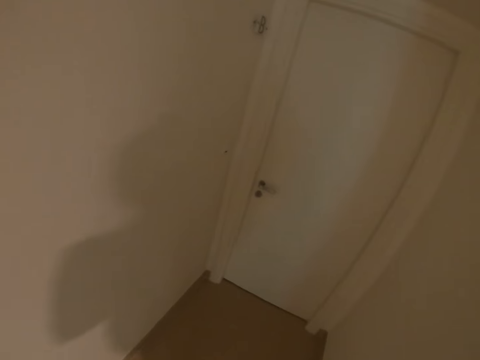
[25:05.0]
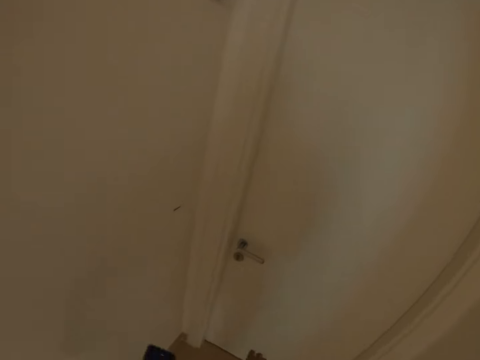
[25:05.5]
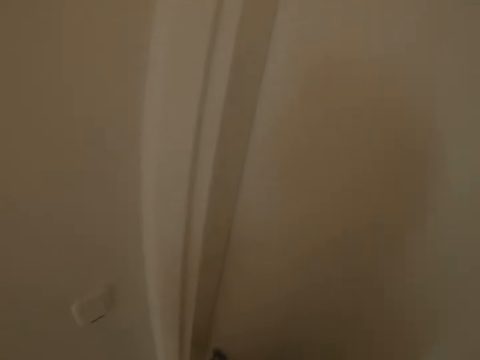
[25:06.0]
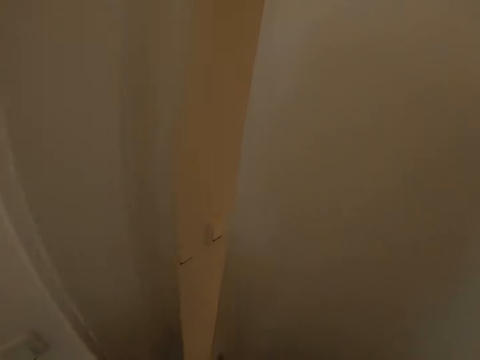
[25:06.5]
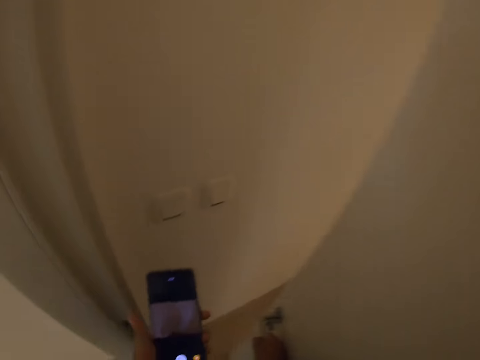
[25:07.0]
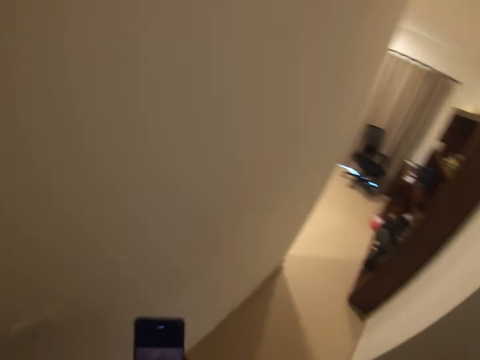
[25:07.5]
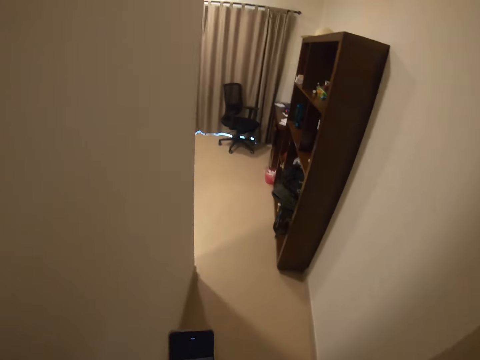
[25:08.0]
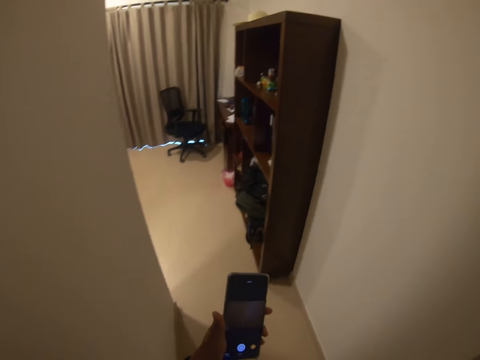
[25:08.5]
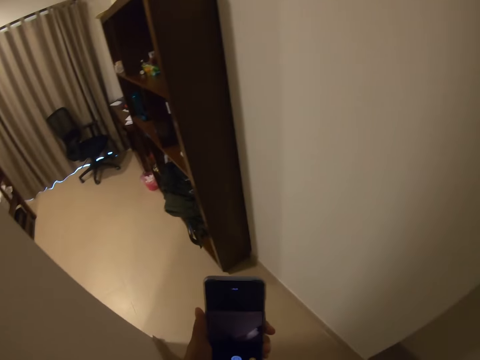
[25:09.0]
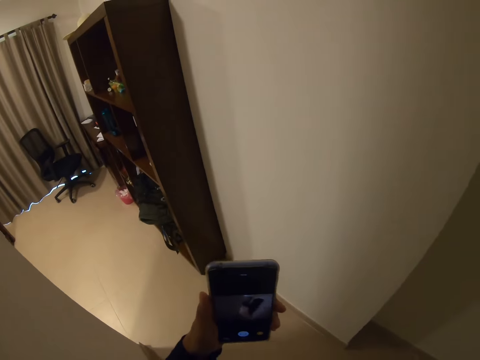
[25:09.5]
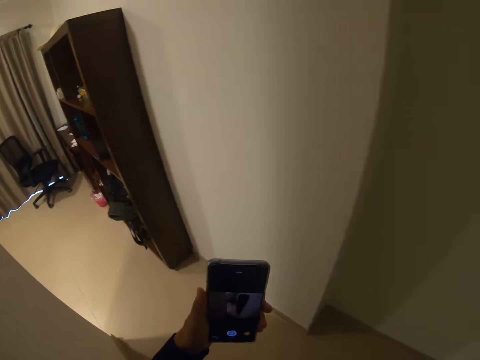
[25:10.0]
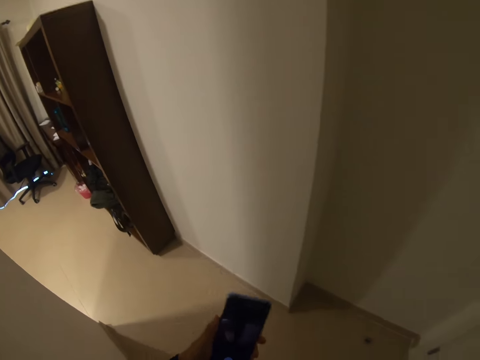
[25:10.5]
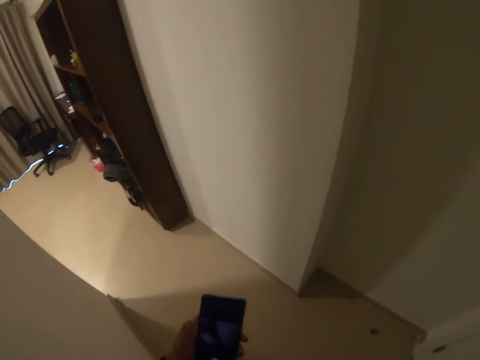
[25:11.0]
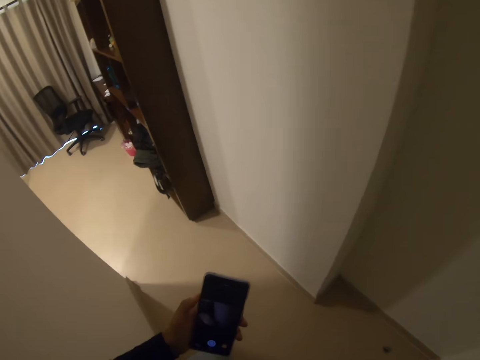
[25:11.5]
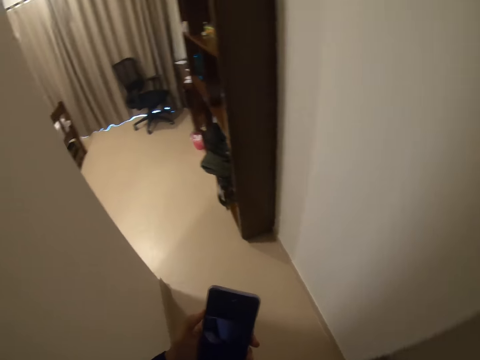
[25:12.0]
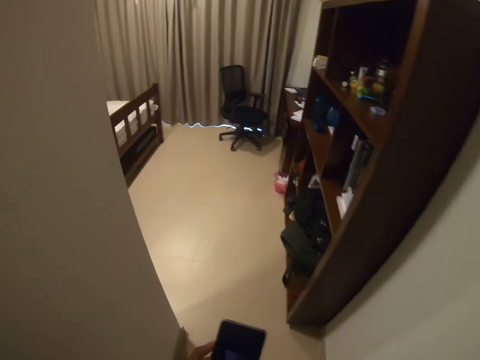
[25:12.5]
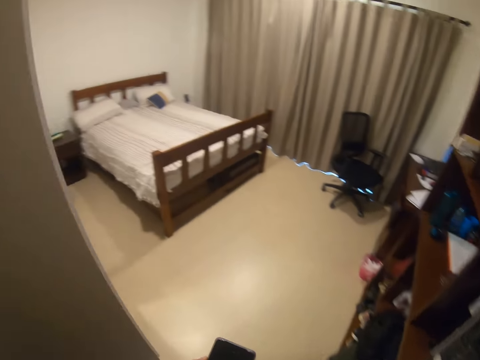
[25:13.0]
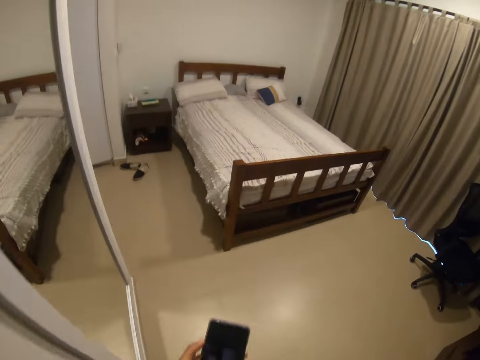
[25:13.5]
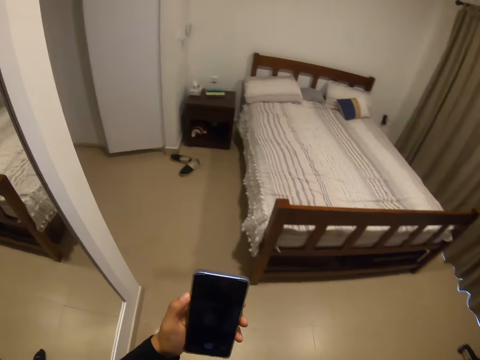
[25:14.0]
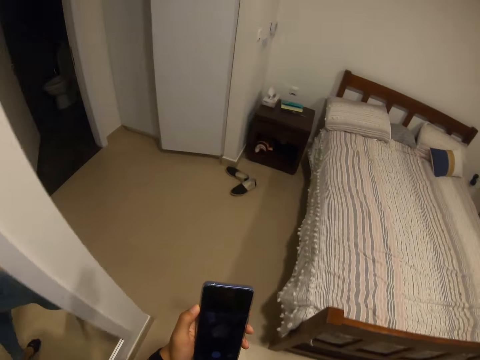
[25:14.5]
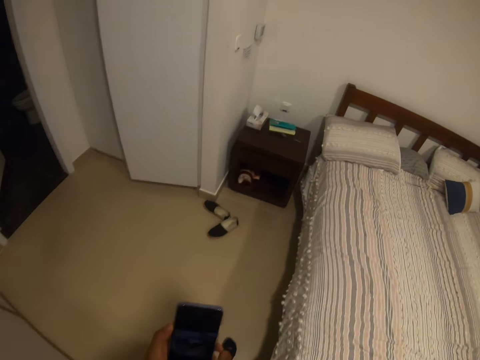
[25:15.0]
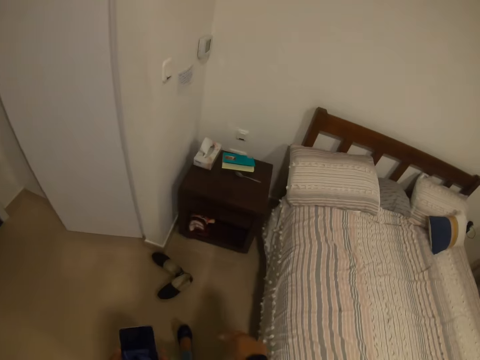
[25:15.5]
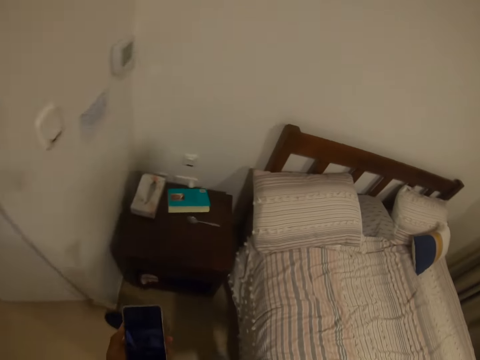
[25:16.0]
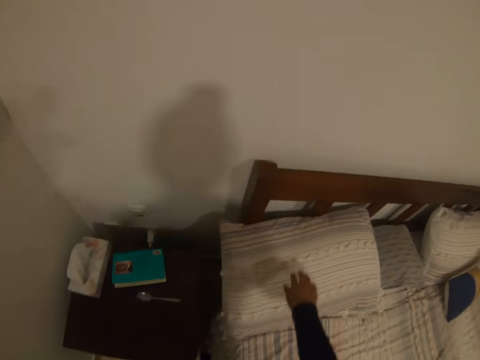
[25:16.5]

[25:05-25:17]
The camera wearer opens a door. They operate a phone. They look at the phone. They walk to the bedroom.

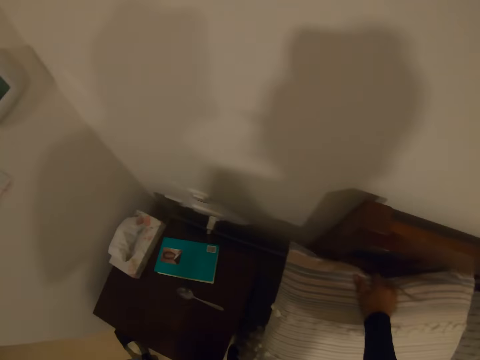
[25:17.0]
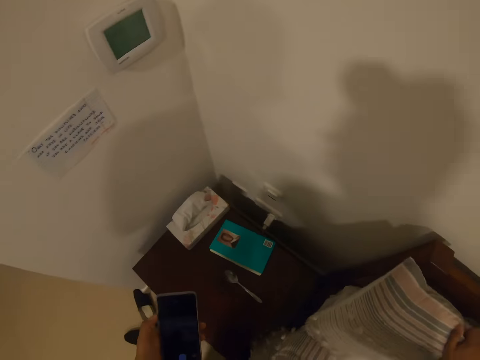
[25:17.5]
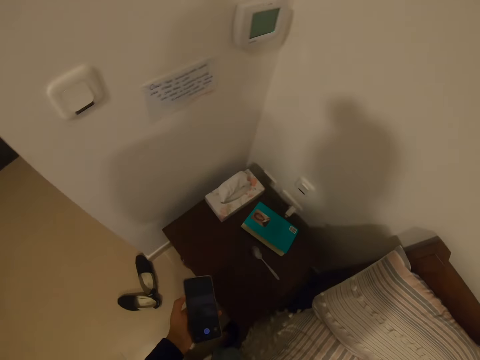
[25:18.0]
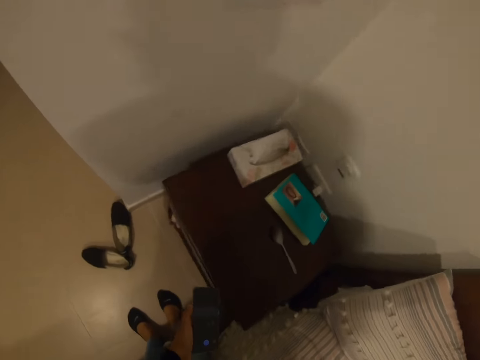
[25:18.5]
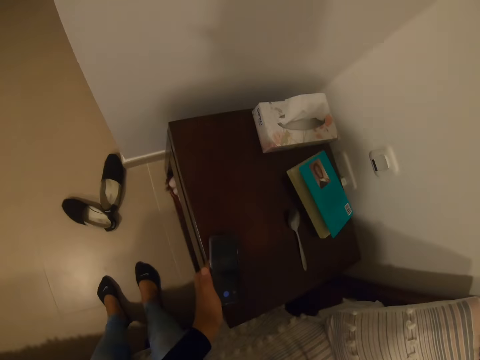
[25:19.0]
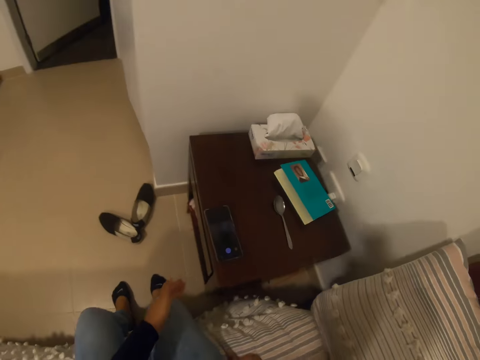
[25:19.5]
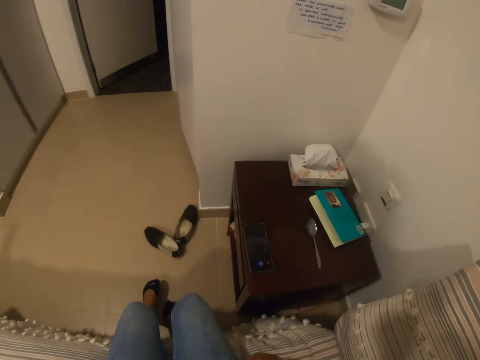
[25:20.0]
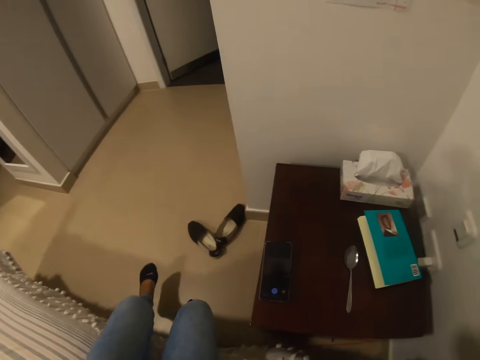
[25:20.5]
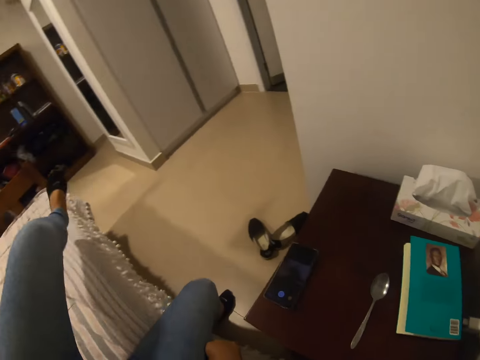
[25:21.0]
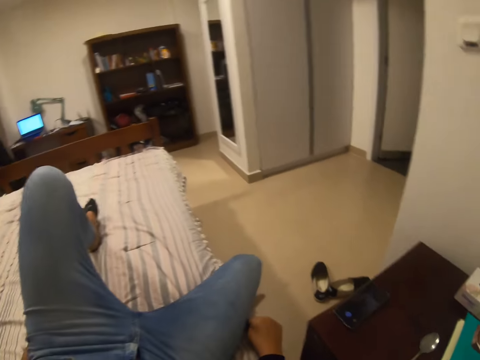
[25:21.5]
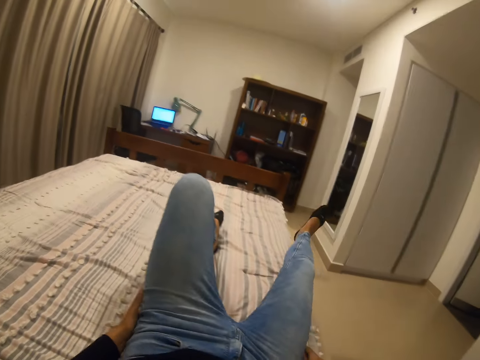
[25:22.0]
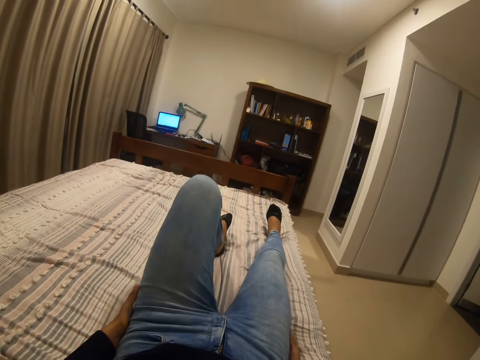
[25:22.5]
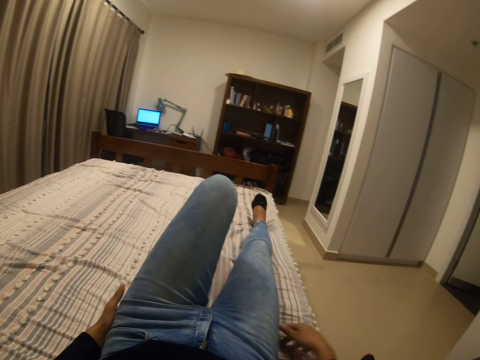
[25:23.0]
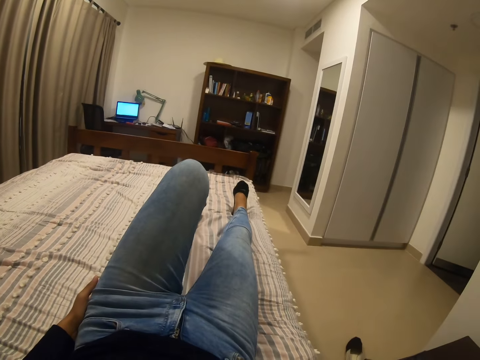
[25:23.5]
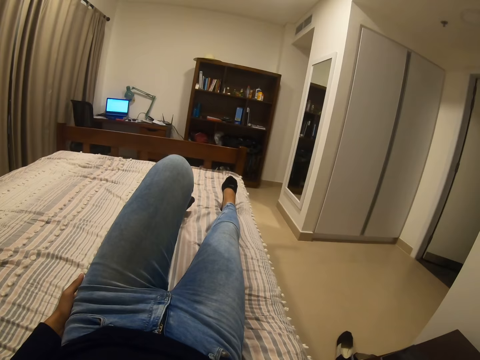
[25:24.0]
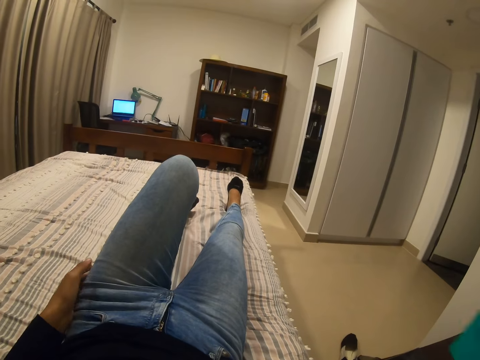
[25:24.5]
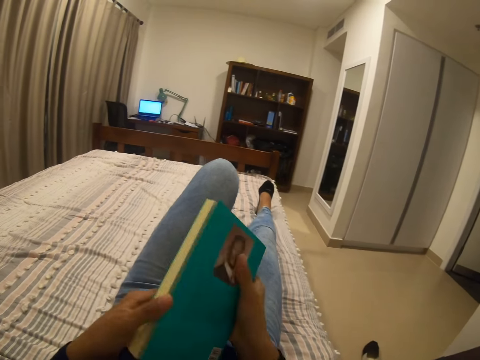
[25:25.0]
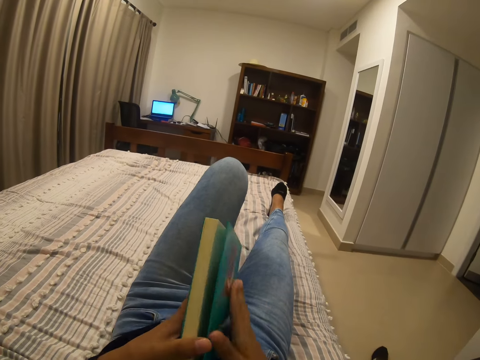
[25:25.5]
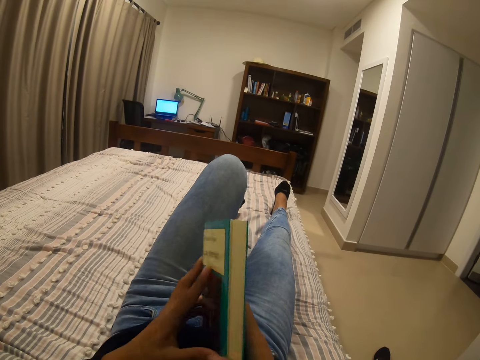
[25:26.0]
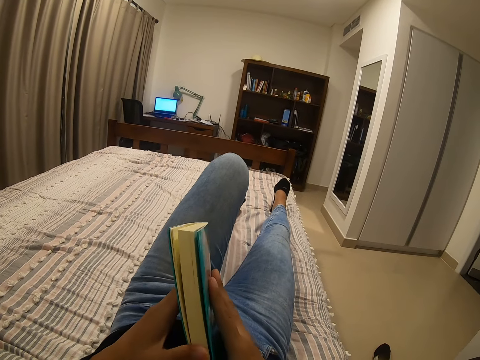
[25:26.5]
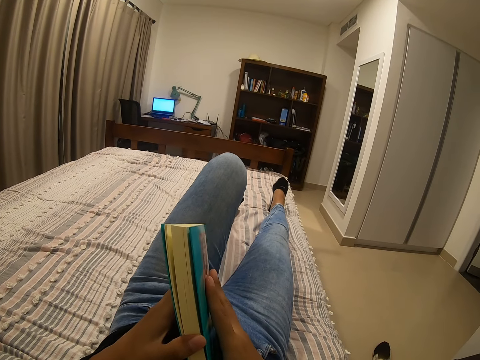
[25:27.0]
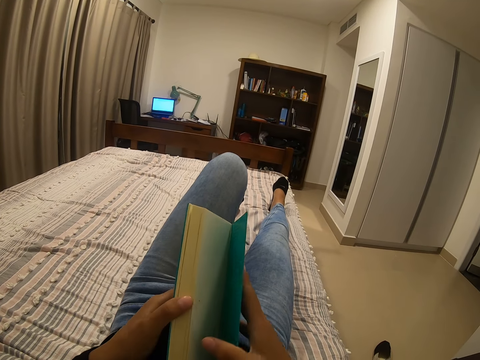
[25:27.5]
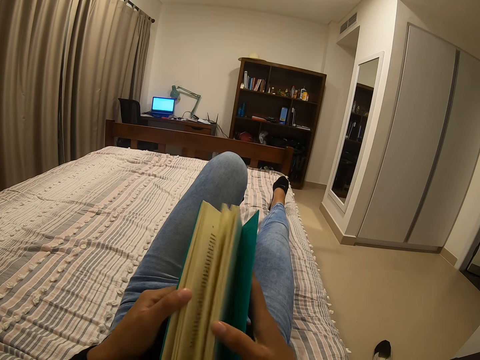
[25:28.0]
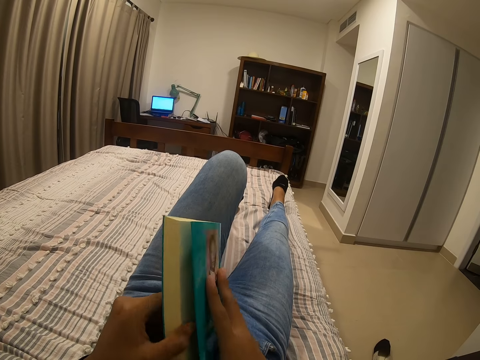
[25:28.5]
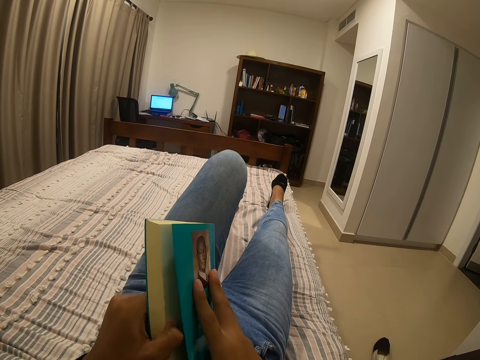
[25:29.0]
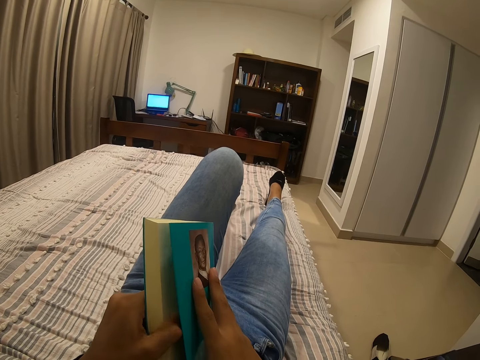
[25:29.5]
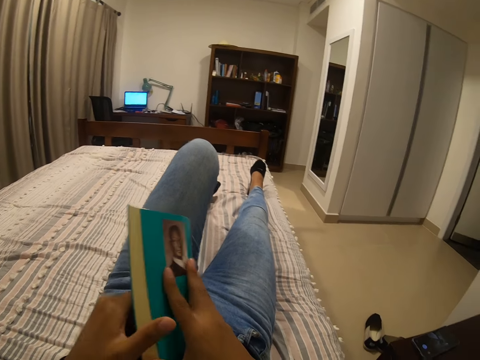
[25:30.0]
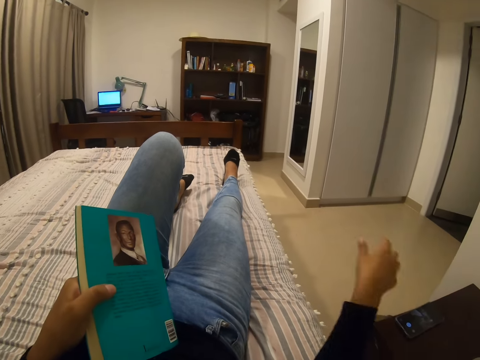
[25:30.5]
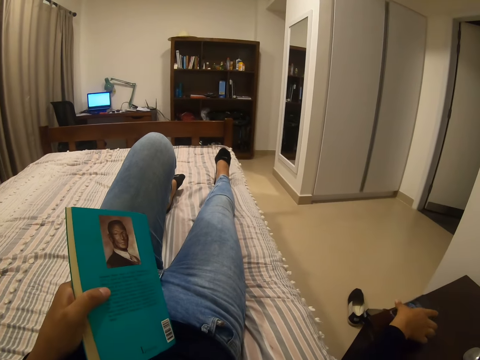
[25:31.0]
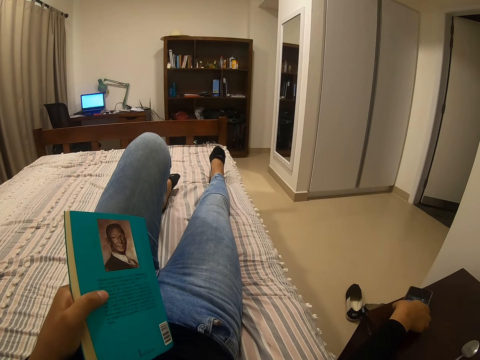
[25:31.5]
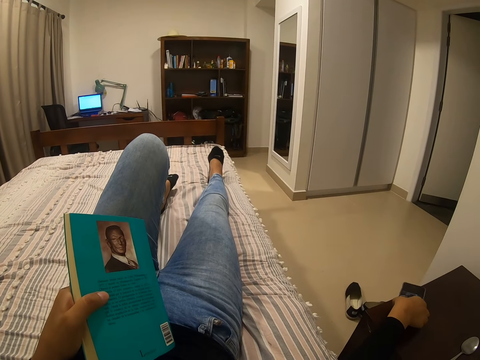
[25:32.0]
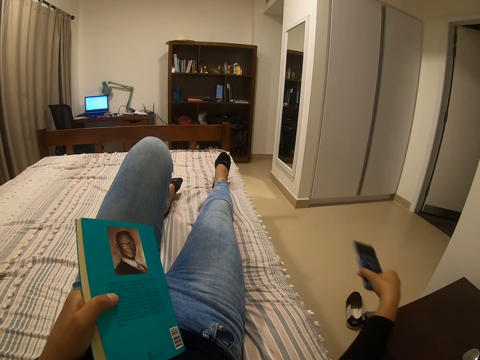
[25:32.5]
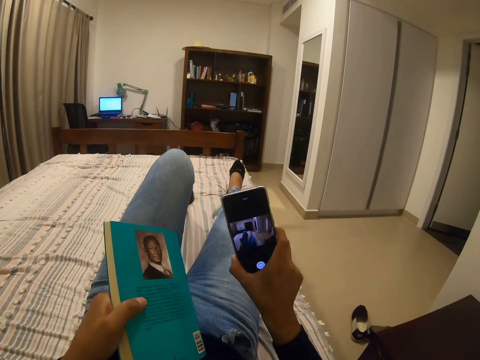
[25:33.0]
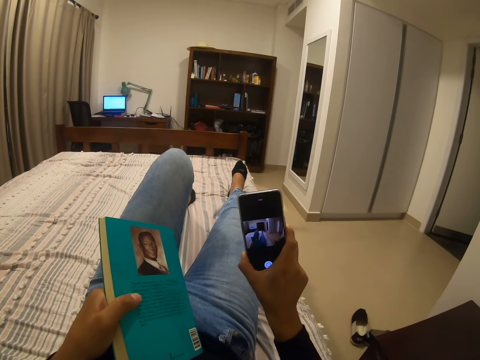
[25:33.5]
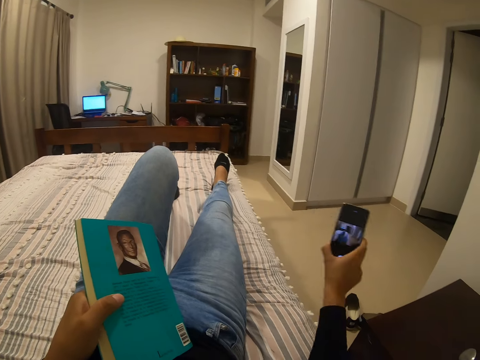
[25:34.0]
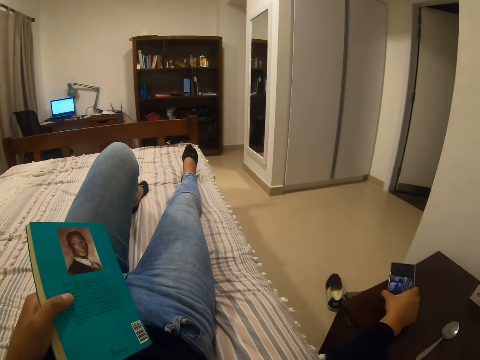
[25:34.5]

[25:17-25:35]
The camera wearer picks up a pillow. They move the pillow. They place back the pillow. They operate a phone. They put the phone on the nightstand. They lie down on the bed. They stretch the right hand. They pick up a novel or book. They take a look at the novel. They open the book. They stretch the right hand. They pick up the phone.
